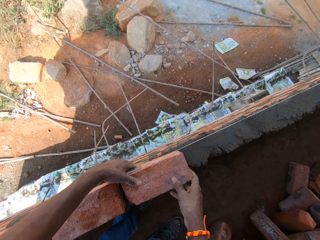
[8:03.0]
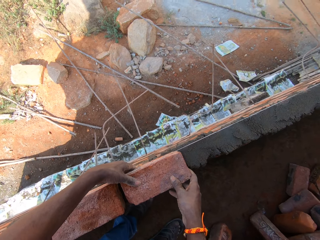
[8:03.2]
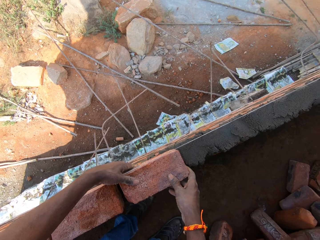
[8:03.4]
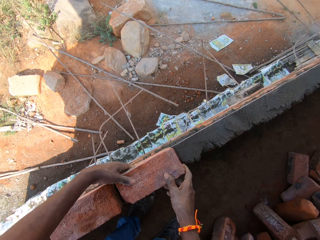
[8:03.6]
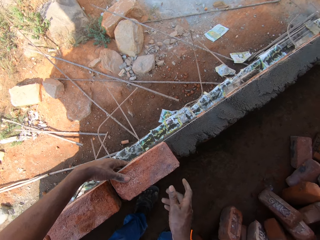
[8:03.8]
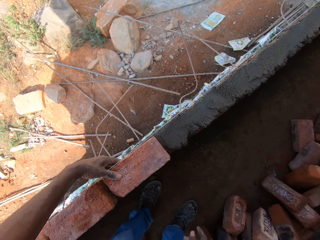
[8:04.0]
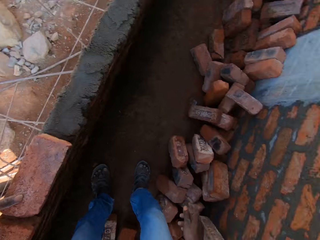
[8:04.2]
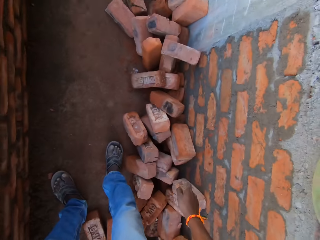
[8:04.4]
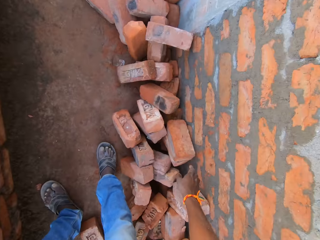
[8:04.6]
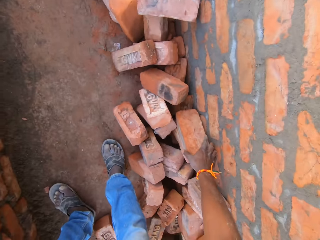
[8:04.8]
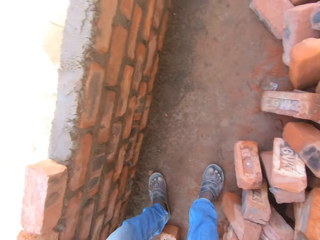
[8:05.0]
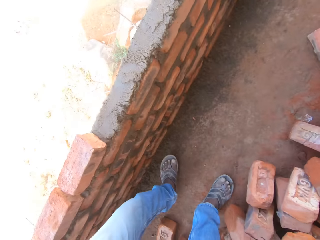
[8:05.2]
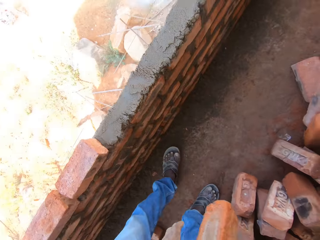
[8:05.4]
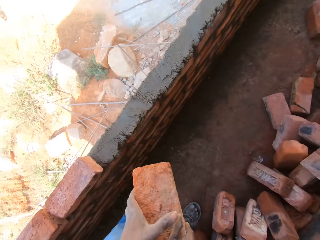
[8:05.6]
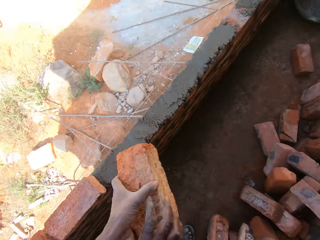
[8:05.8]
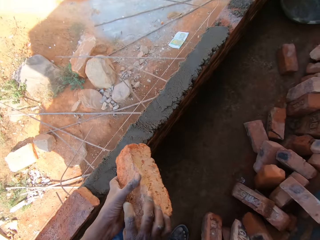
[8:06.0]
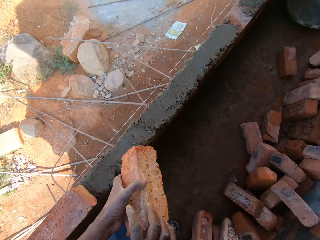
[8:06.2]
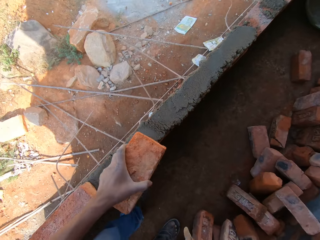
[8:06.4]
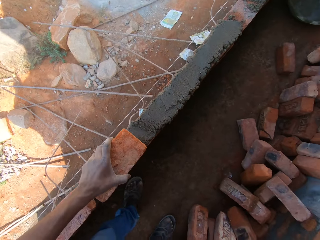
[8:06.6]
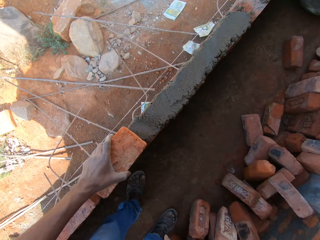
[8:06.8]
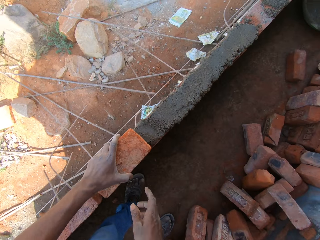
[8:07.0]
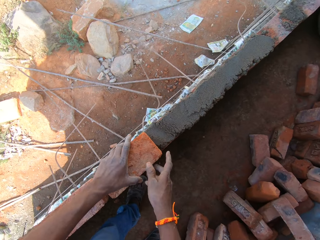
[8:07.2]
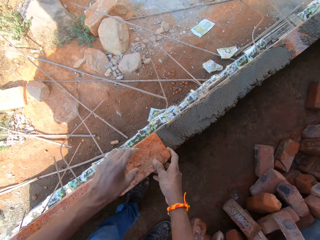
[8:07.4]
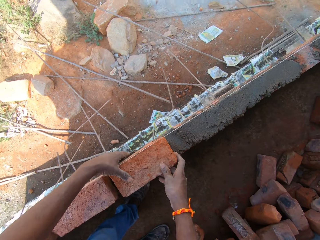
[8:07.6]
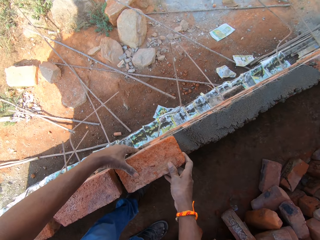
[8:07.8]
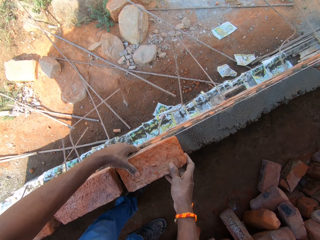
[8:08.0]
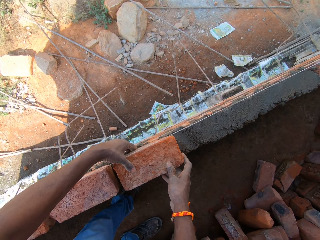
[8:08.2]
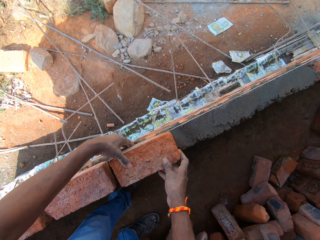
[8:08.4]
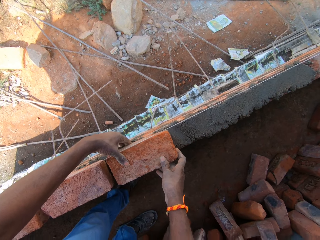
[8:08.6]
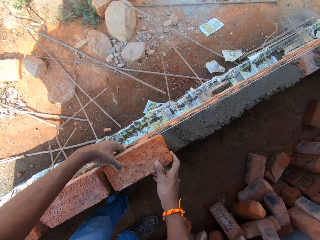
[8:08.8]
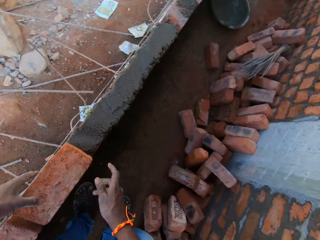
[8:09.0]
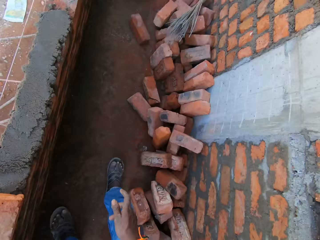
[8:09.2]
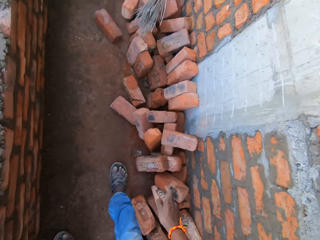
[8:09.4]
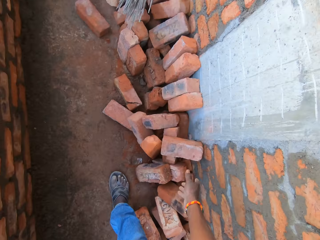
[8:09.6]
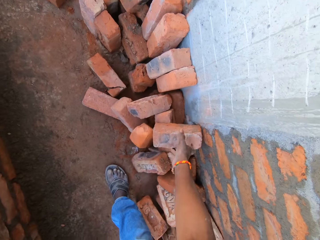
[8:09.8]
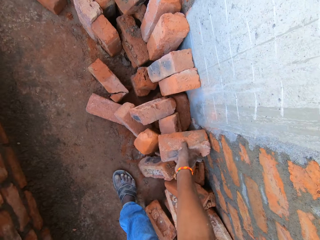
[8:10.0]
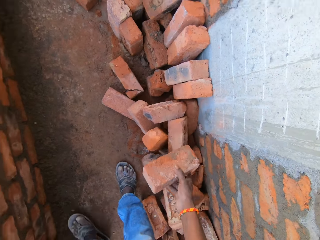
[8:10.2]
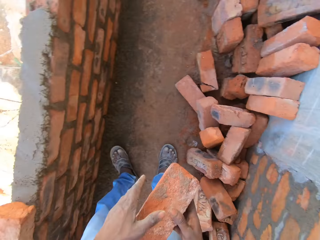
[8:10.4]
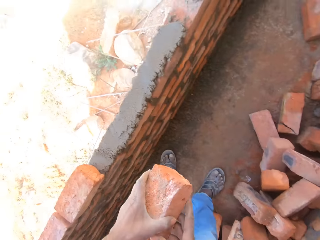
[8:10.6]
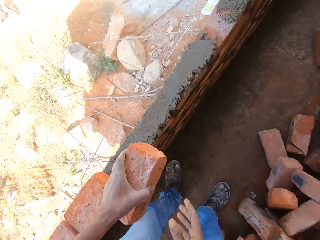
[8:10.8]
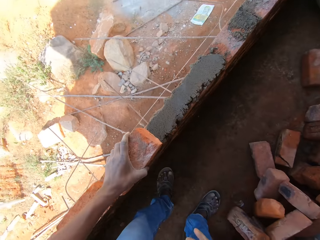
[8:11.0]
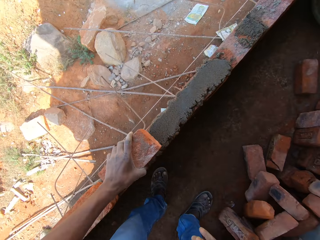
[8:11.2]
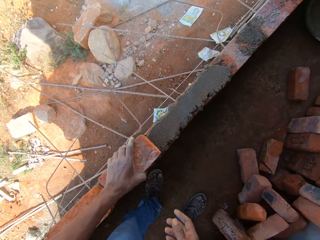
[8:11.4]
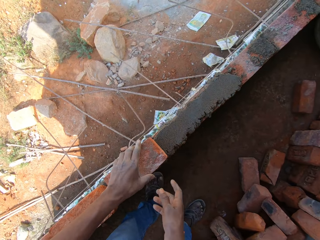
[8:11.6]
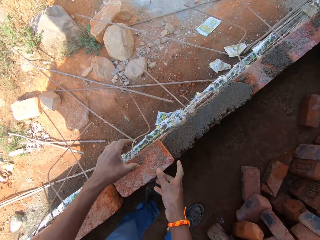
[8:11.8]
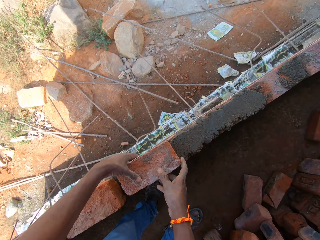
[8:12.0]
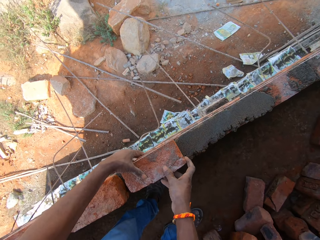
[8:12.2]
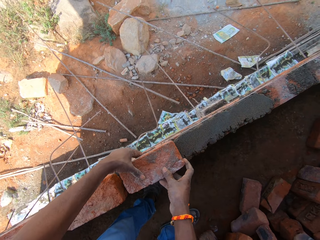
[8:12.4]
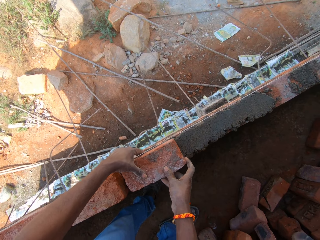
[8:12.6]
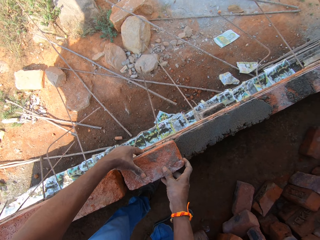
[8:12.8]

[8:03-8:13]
The camera wearer adjusts the brick. They pick a brick down. They put the brick on the other hand. They put the brick on the wall. They adjust the brick. They pick a brick down. They move the brick to the left hand. They put the brick on the wall. They adjust the brick on the wall.

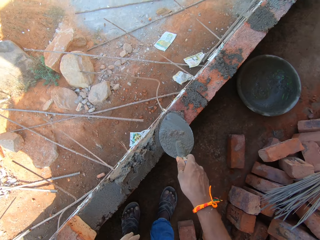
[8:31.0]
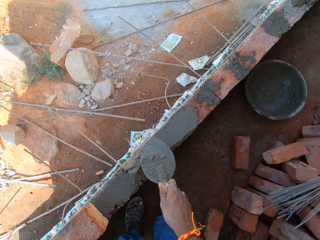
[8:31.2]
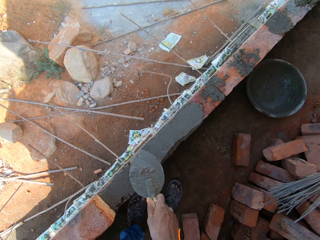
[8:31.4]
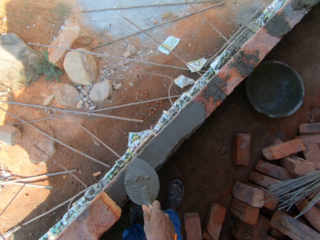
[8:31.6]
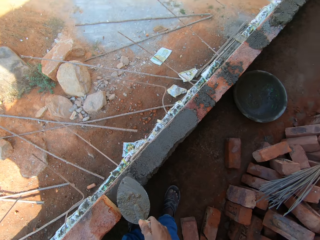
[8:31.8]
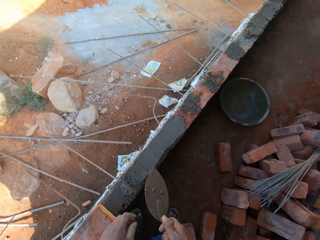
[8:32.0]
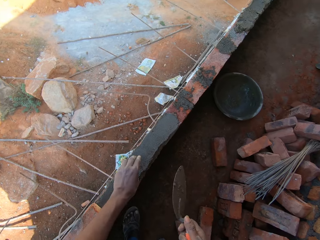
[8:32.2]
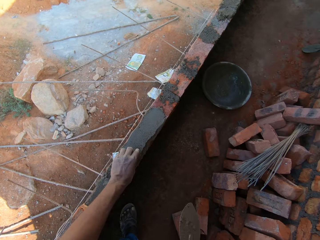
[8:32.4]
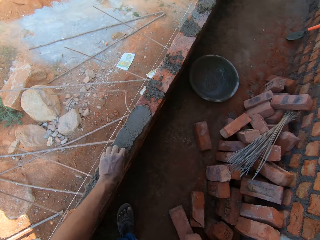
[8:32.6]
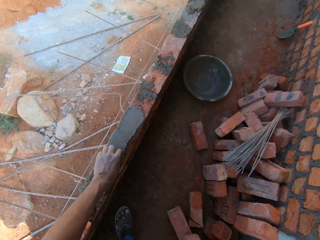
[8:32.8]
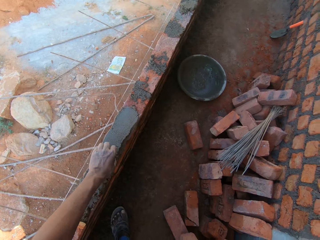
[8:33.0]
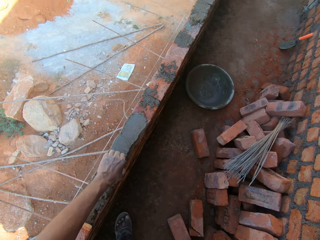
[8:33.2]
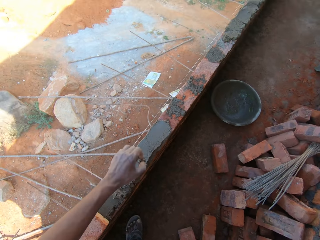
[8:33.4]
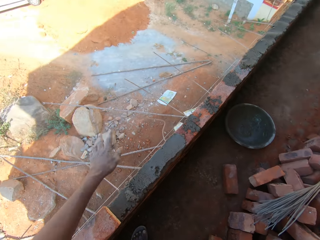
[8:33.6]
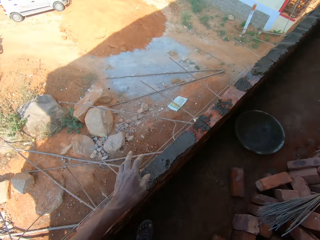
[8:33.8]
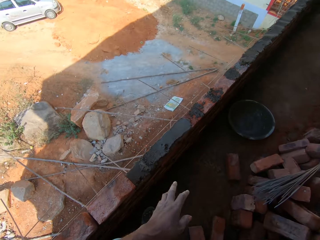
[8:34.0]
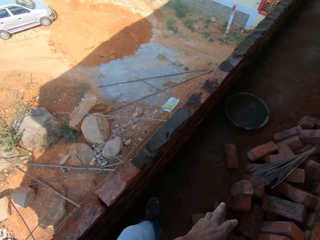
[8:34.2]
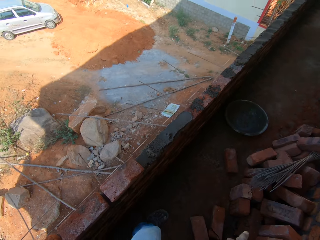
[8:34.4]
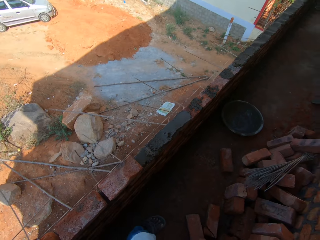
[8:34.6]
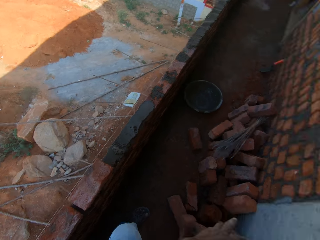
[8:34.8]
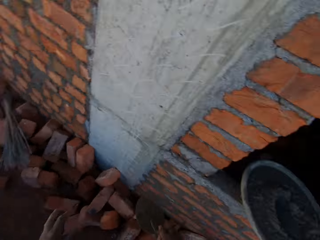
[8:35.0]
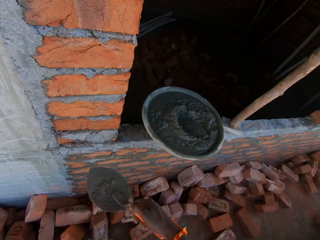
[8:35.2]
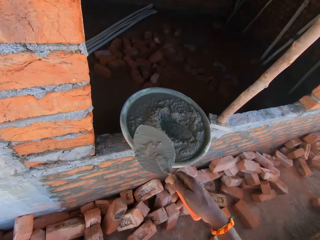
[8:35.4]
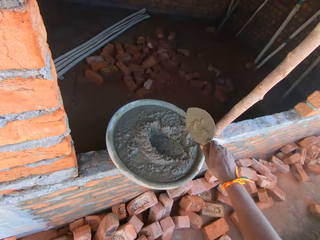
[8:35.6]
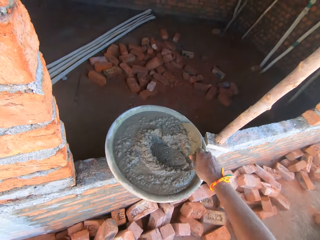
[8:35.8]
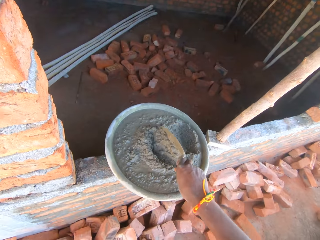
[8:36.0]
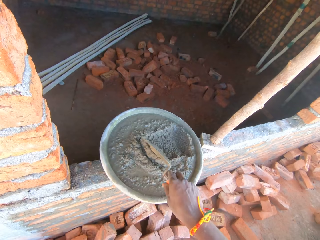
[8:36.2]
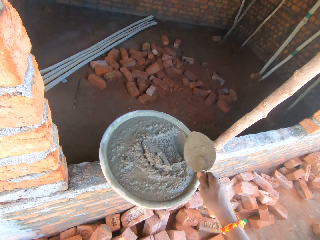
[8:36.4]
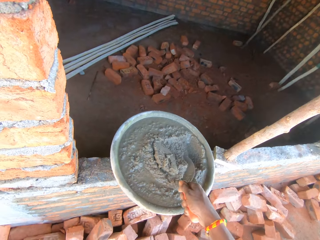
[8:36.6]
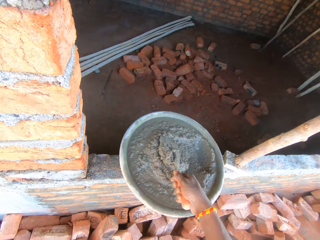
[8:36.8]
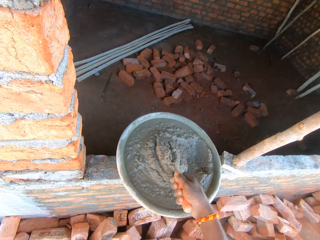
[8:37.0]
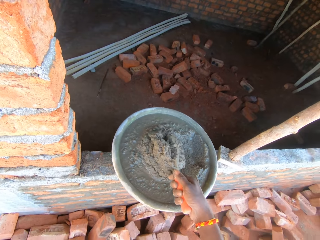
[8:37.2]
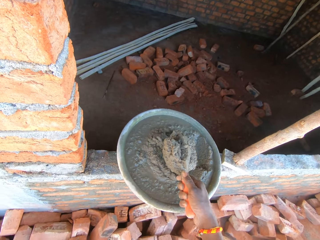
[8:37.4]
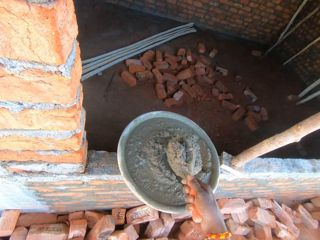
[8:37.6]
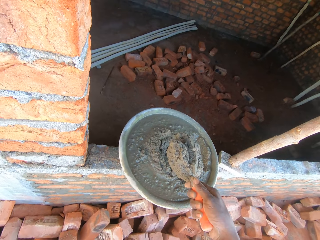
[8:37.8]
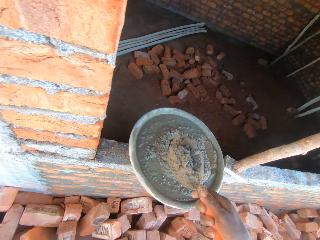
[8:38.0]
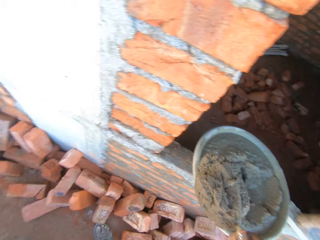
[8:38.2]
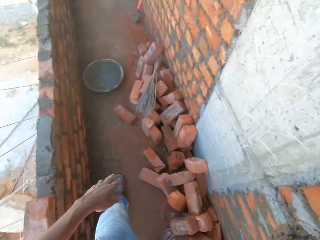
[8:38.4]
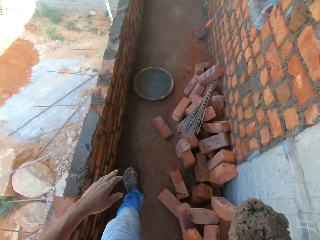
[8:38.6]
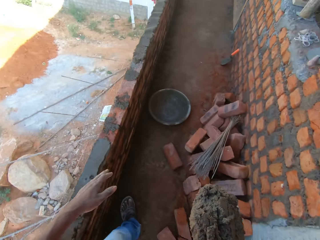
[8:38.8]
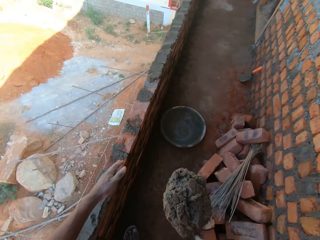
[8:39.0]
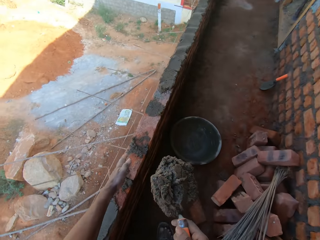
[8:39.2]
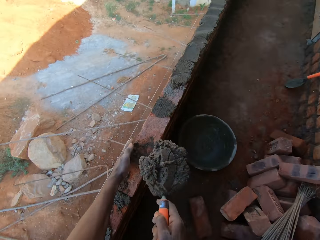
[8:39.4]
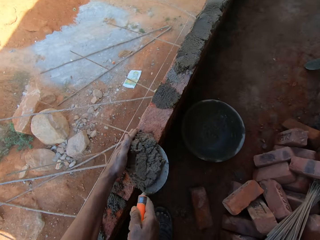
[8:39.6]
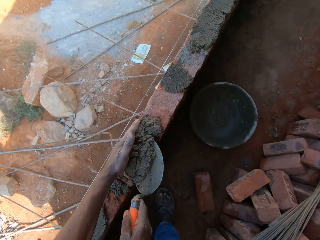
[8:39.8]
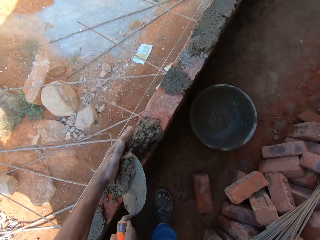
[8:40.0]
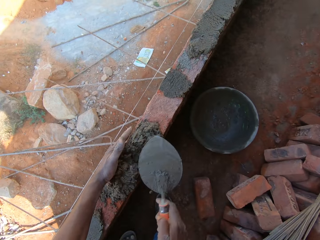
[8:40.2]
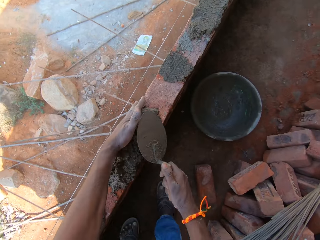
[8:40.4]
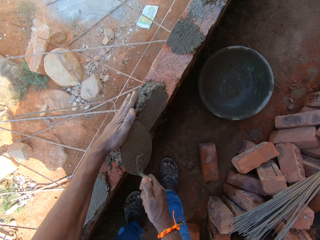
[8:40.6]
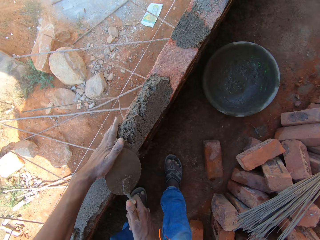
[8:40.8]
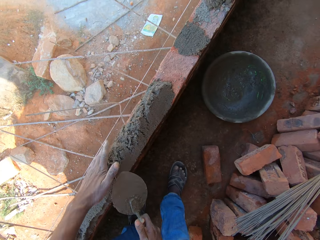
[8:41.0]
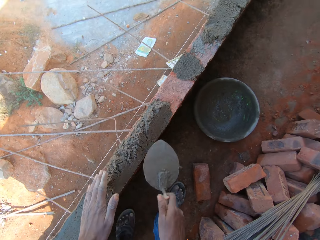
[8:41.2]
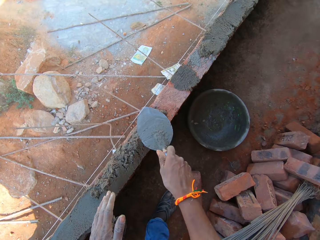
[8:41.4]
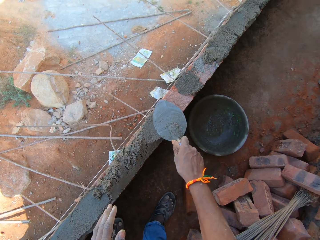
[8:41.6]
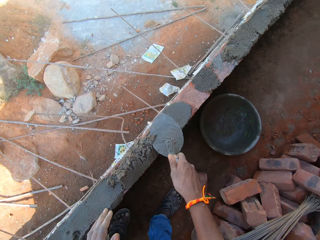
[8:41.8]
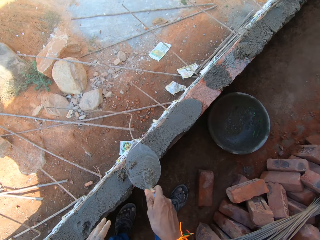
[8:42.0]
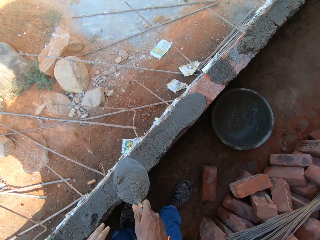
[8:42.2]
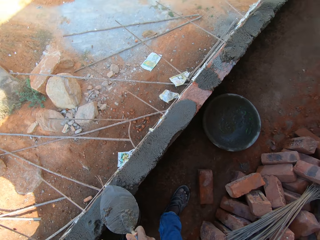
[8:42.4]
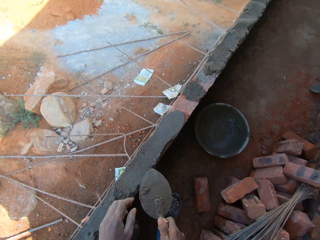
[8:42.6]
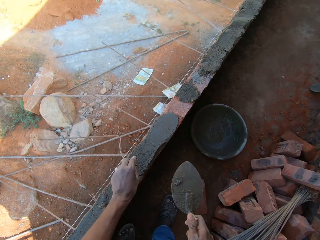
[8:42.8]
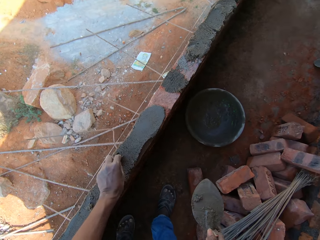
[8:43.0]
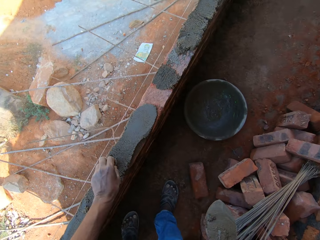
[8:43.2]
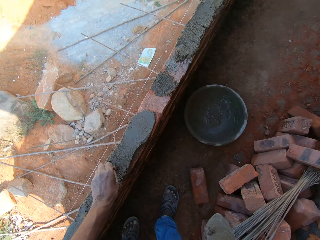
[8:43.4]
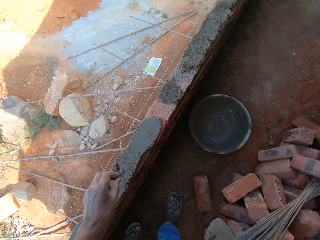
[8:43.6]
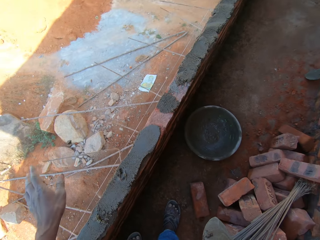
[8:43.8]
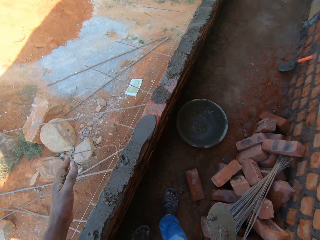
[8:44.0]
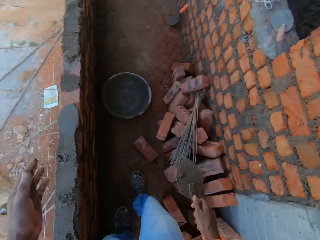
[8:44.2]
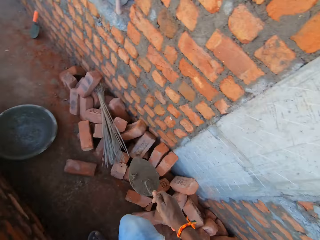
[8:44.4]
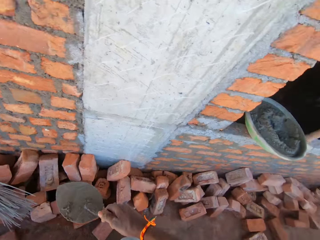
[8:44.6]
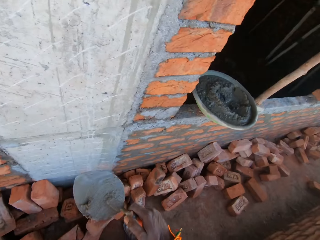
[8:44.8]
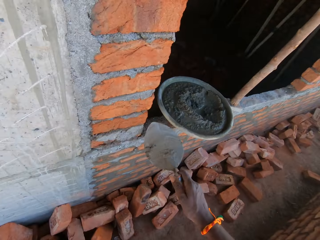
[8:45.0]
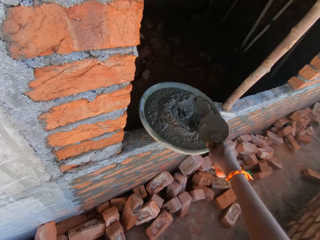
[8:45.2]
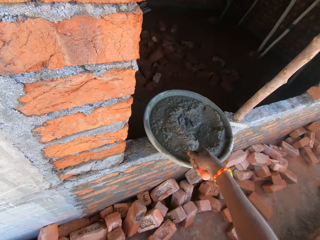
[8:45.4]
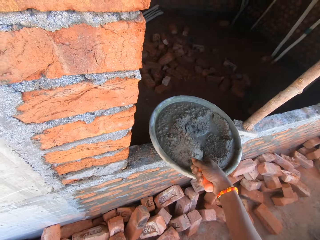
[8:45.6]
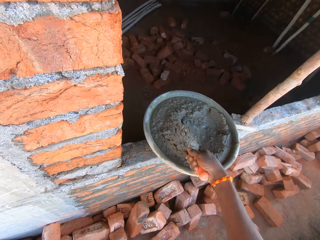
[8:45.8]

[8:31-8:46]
The camera wearer takes a small stone. They throw aside the small stone. They turn to the mortar pan. They mix the mortar. They take the mortar with a trowel. They turn to the wall. They put the mortar on the wall. They plaster the mortar on the wall. They level the mortar with the trowel. They take the small stone. They throw aside the small stone. They turn to the mortar pan. They scoop the mortar.
